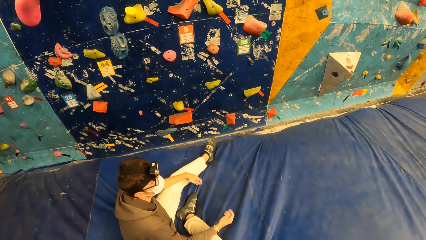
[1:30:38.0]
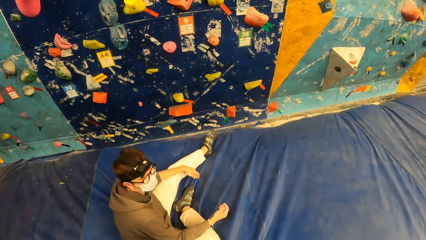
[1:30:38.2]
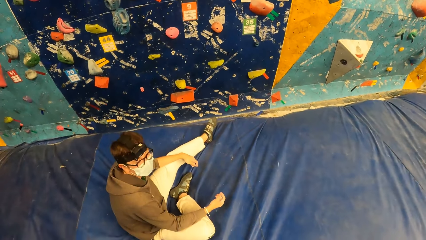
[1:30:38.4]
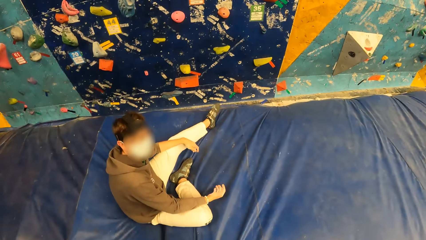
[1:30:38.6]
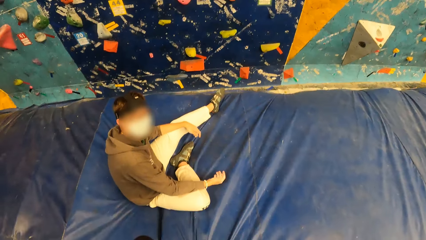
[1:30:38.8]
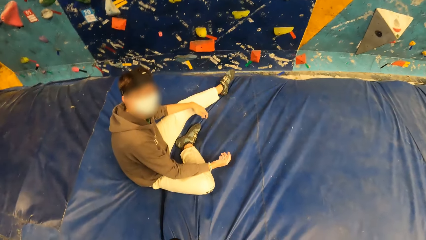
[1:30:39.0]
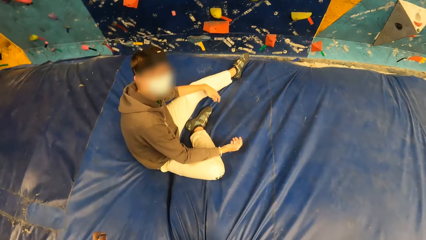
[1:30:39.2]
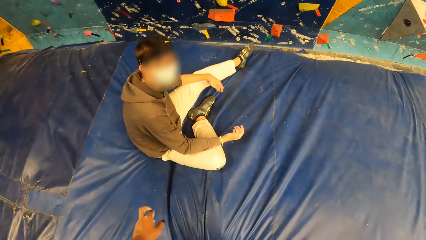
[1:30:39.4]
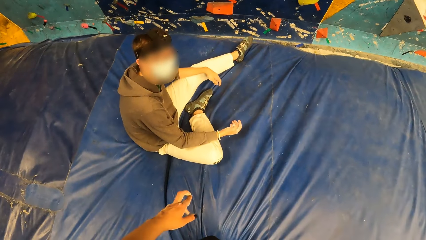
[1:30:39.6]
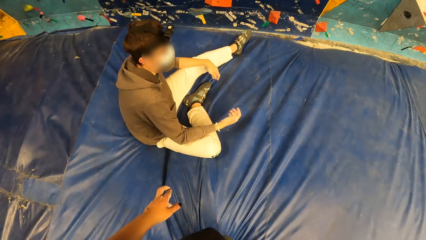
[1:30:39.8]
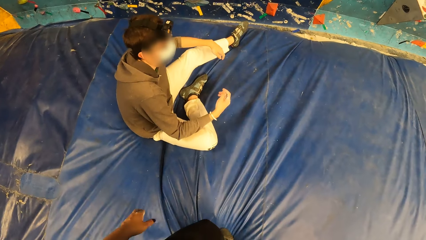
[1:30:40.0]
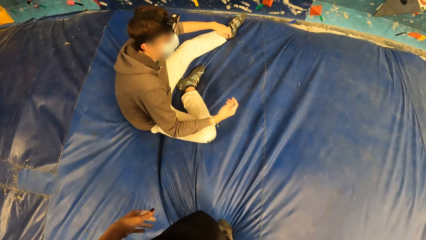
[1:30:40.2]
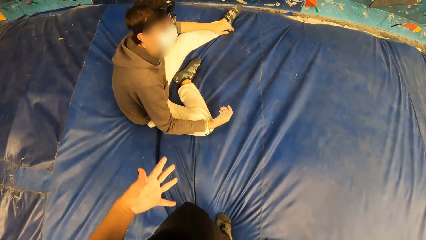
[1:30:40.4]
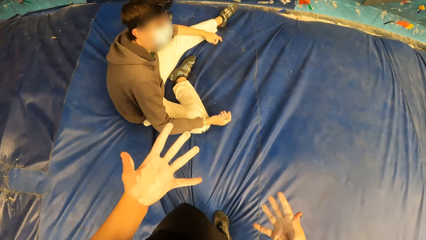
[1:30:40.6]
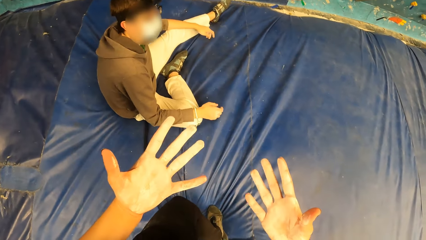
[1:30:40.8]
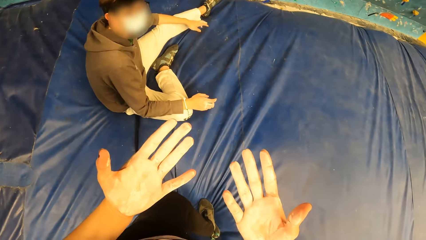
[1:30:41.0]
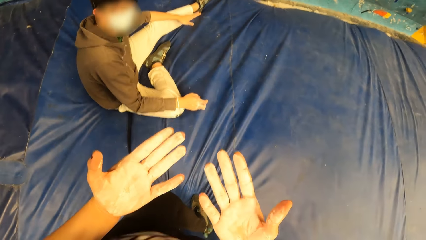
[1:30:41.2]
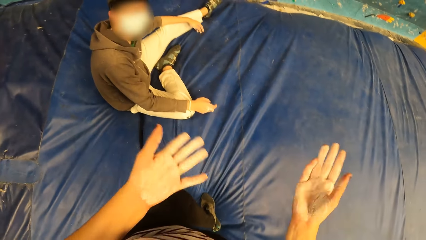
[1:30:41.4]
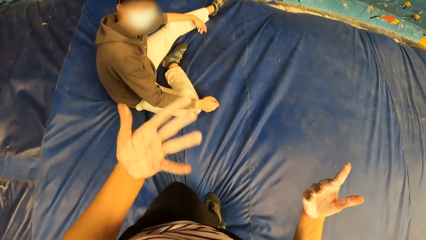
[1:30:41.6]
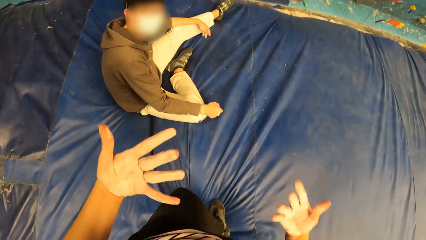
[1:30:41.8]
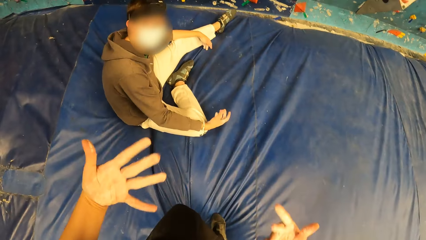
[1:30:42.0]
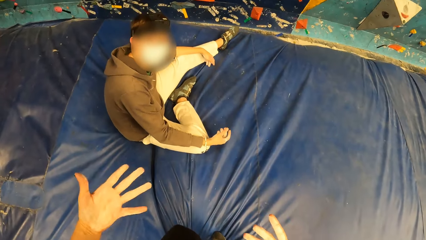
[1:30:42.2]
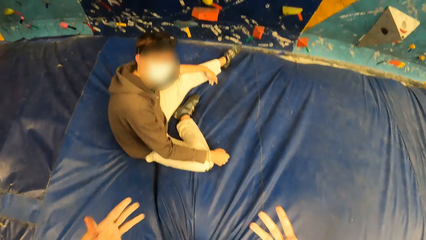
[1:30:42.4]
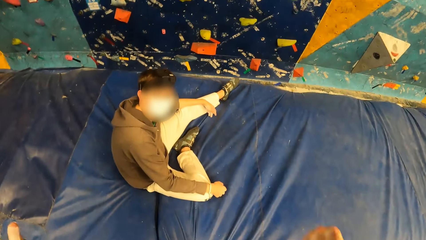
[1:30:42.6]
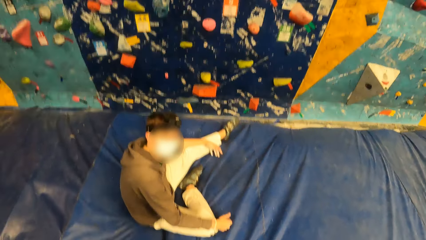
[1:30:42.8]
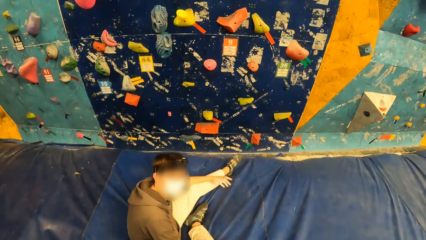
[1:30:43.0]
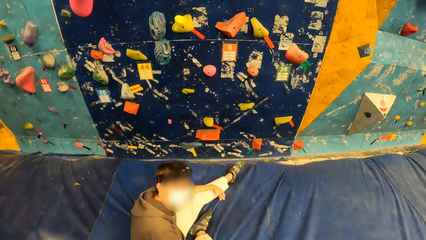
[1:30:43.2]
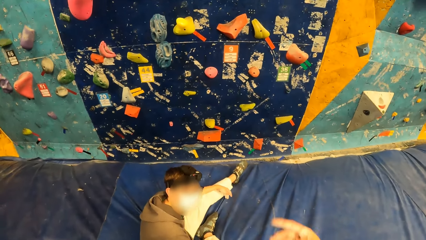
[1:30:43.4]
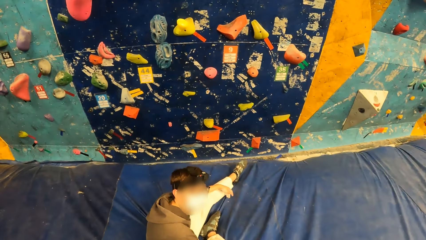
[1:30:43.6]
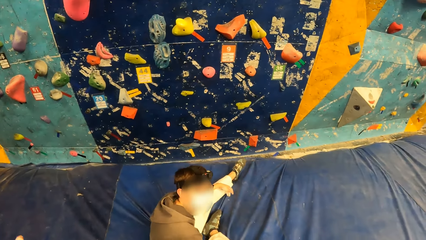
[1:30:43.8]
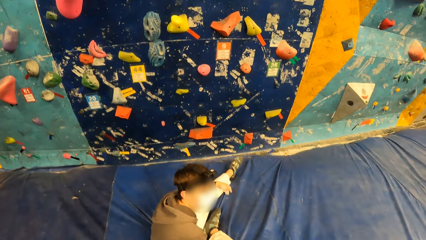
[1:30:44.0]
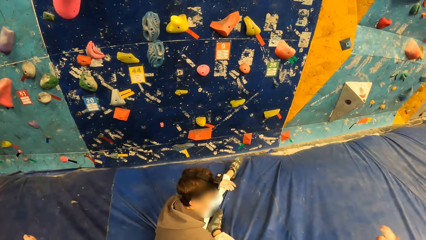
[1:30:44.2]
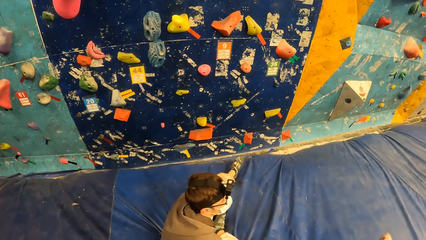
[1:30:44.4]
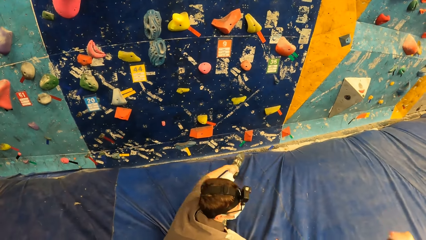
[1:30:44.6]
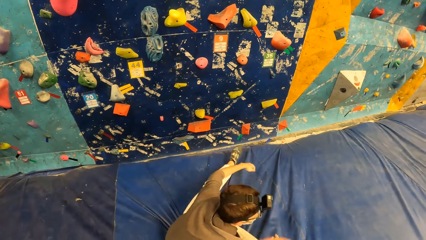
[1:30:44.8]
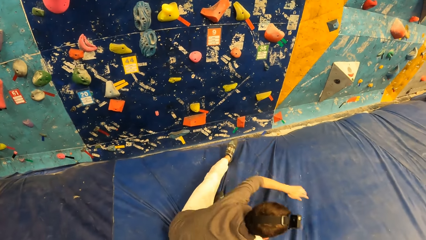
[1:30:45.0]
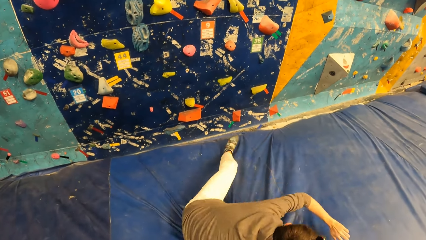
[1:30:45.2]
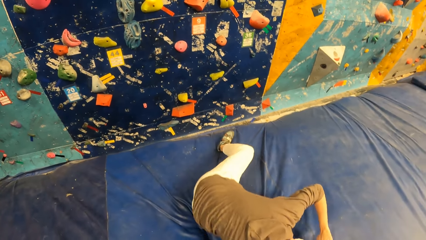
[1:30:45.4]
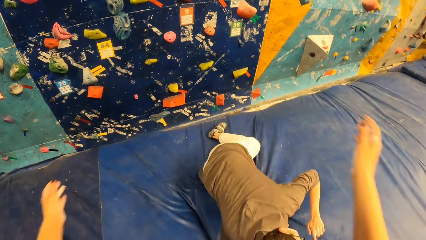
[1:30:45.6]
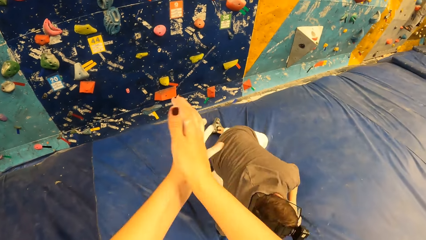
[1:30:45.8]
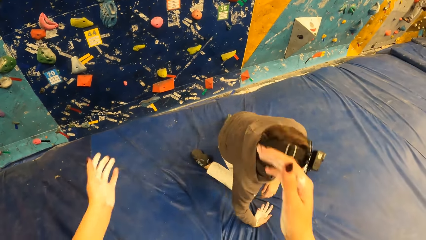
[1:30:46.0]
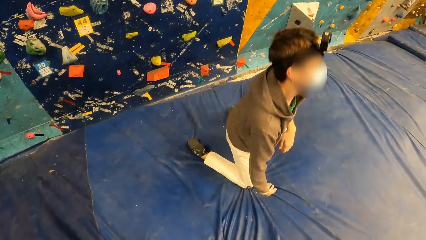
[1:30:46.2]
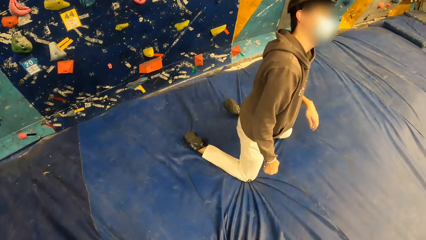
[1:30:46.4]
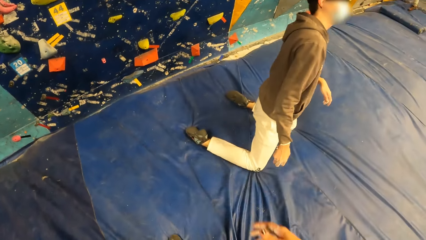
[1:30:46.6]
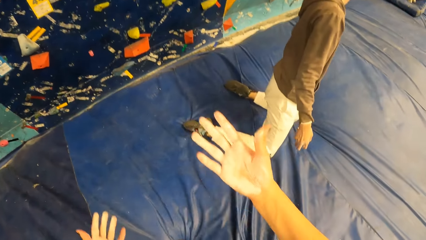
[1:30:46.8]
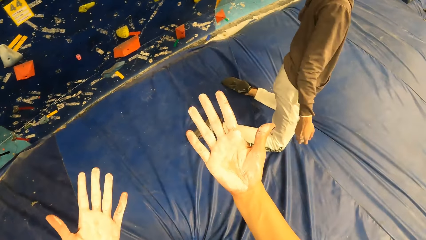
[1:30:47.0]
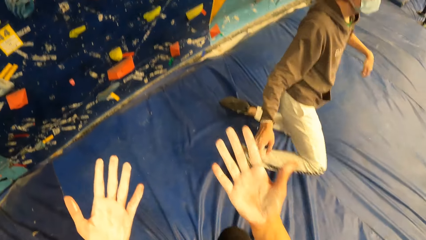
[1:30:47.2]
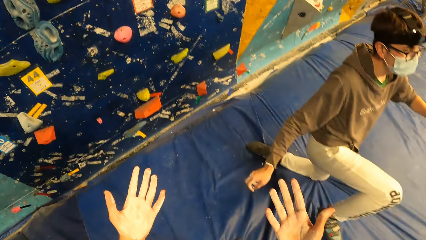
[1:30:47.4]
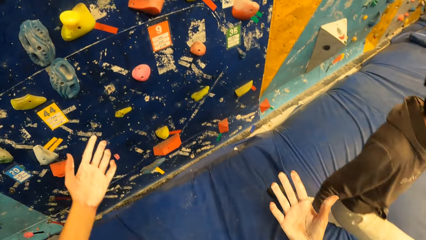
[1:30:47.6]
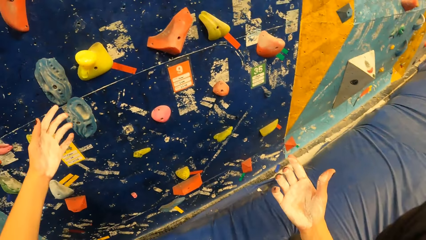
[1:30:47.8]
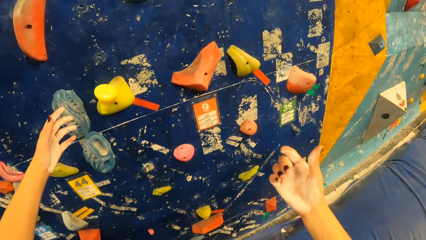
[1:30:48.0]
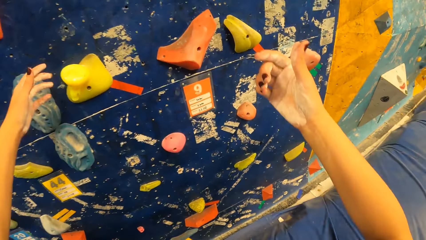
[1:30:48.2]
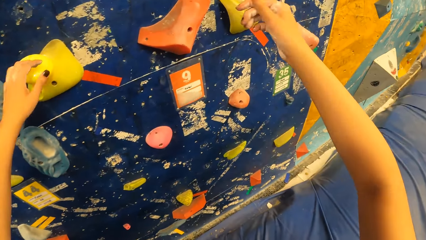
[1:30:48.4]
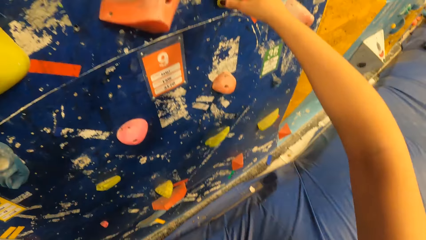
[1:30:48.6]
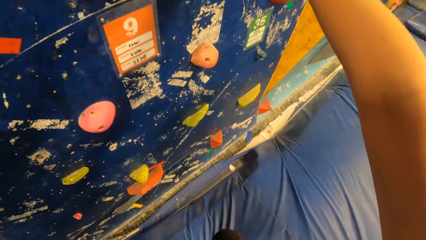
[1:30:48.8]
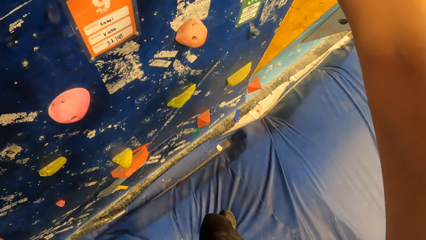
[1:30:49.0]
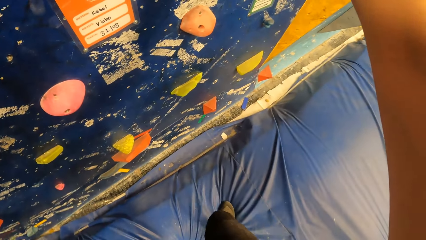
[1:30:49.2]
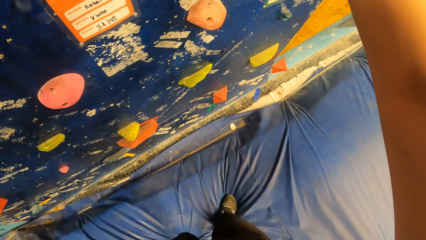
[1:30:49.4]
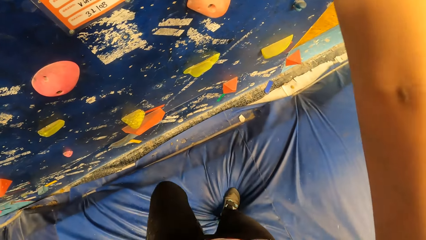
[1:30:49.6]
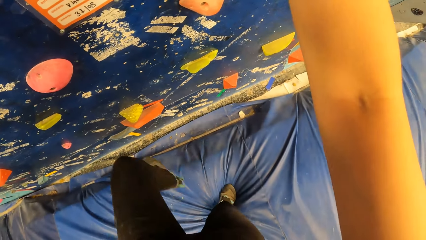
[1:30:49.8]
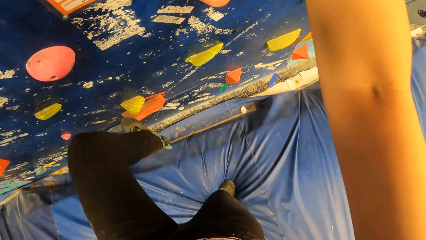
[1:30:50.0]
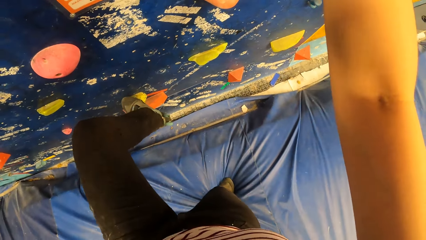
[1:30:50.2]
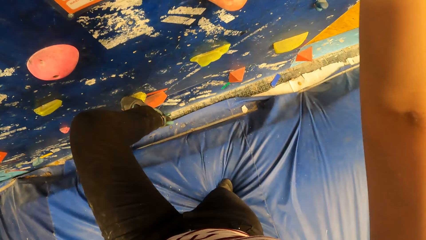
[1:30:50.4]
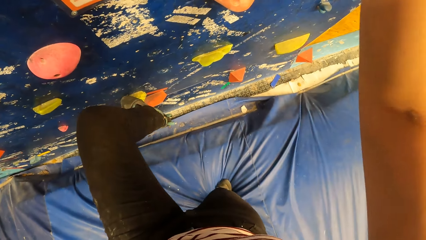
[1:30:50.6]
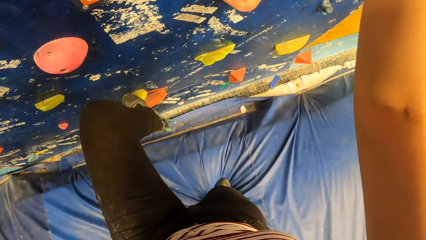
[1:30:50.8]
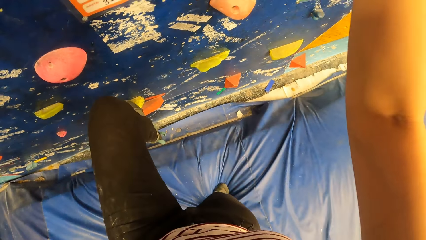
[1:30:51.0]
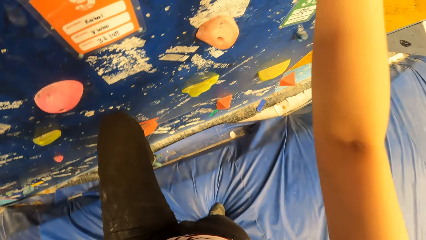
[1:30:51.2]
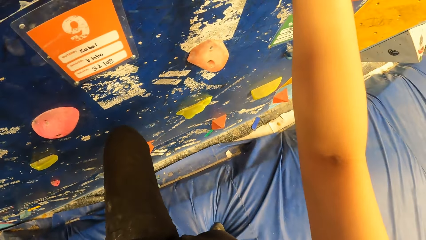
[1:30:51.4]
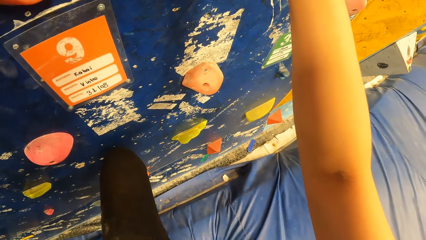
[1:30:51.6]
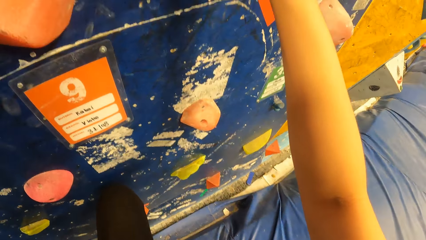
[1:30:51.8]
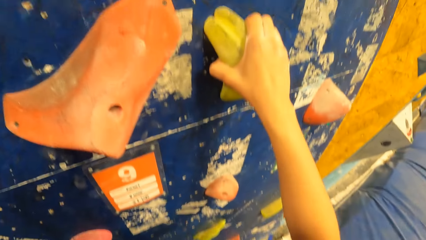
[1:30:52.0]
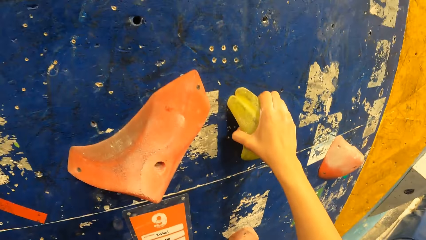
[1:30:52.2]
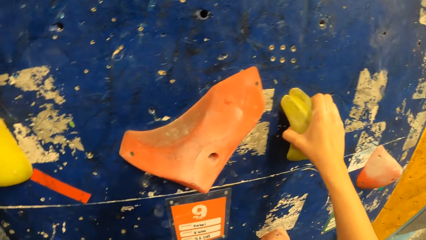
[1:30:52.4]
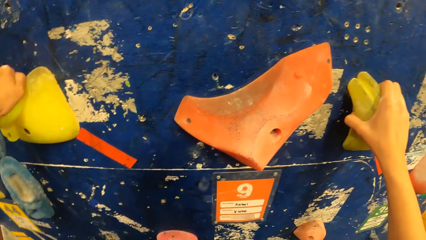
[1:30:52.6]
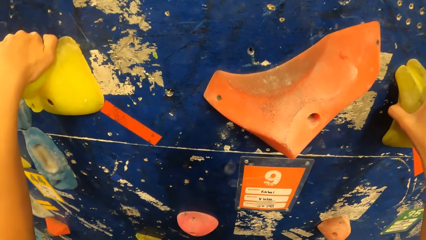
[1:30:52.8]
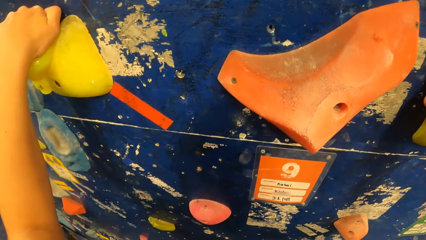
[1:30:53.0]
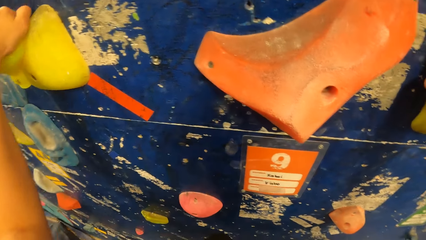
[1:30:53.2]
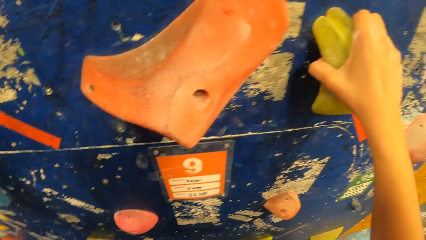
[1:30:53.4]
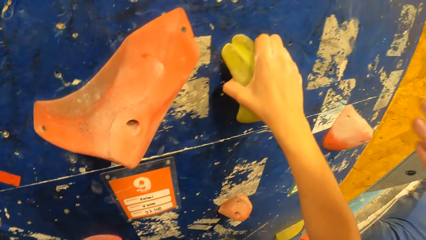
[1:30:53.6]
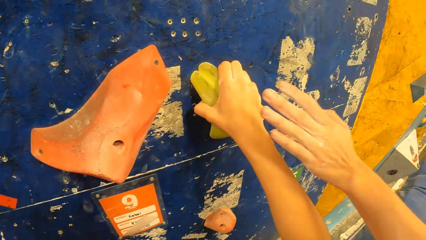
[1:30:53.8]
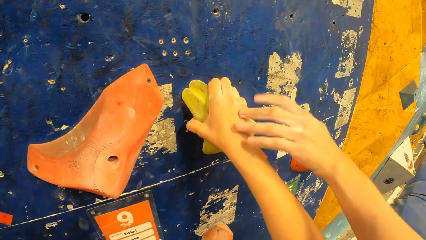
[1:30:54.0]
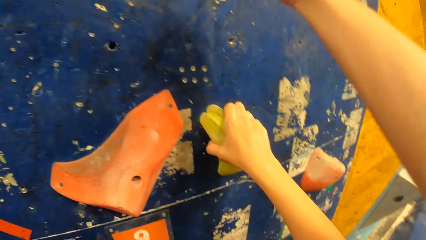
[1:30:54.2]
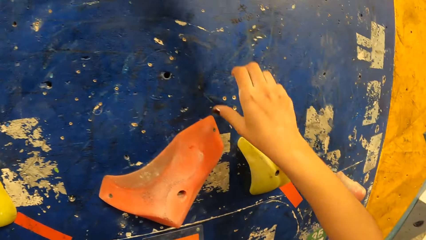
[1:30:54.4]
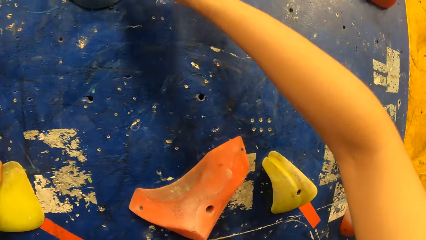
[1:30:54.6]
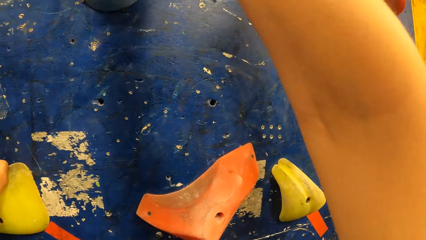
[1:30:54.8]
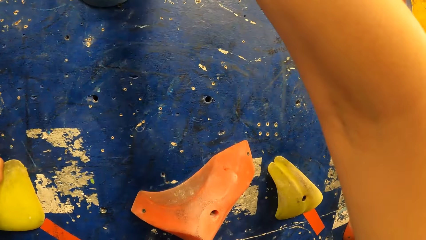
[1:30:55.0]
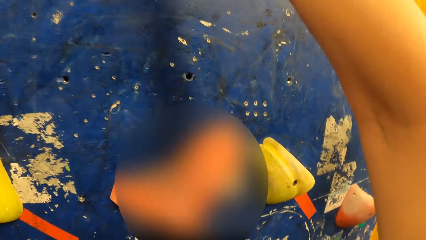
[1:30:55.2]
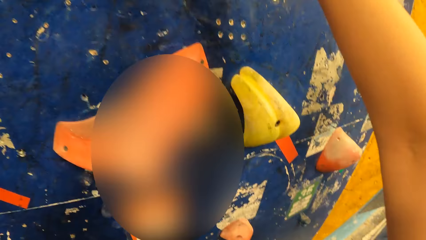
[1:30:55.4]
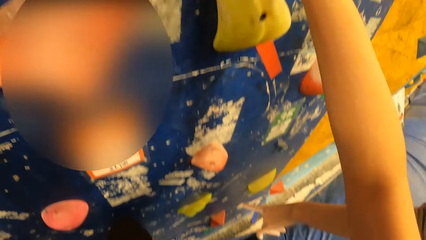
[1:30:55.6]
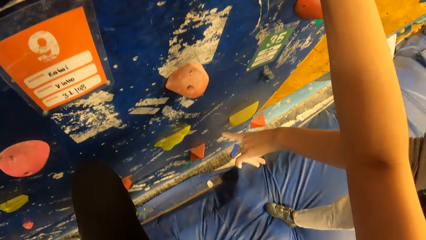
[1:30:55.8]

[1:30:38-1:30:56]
The man sits down. The camera wearer shakes hands. She claps her hands. She climbs the boulder gym. She steps on a climbing hold with her left leg. The man taps the camera wearer's right hand with his left hand.
